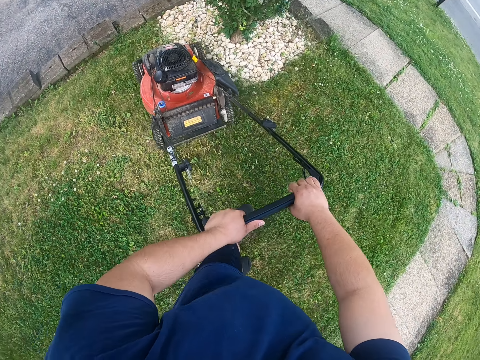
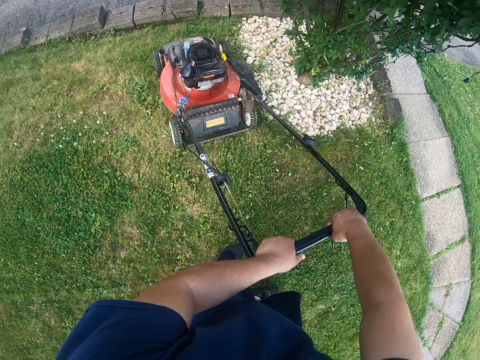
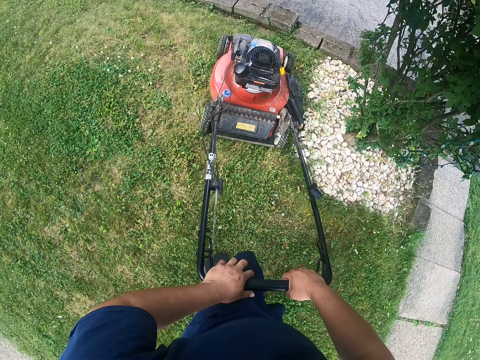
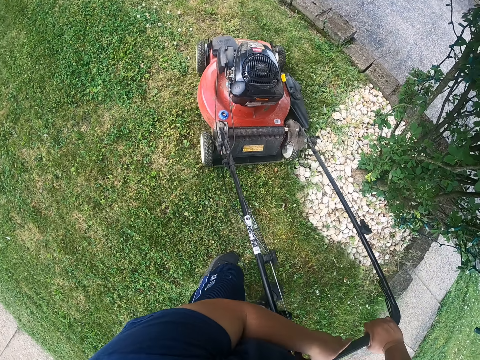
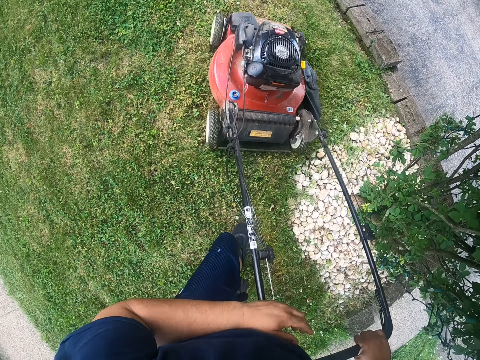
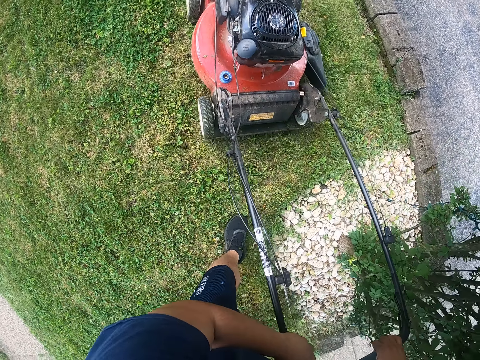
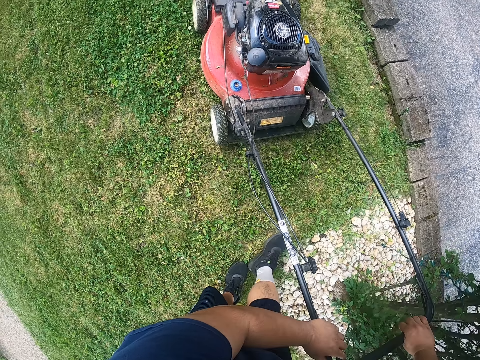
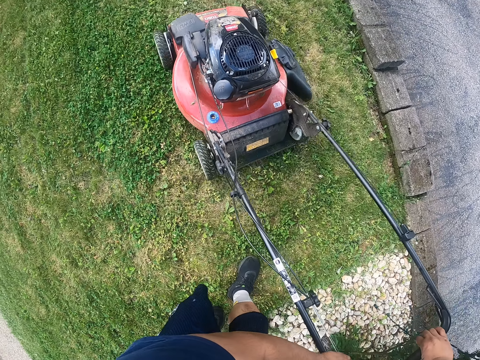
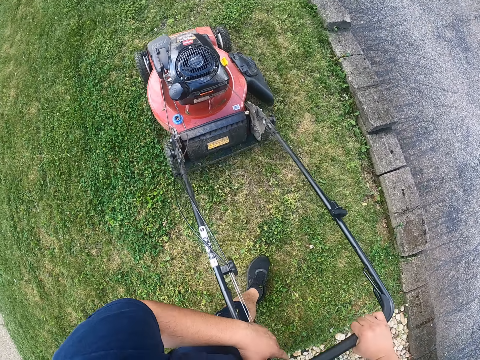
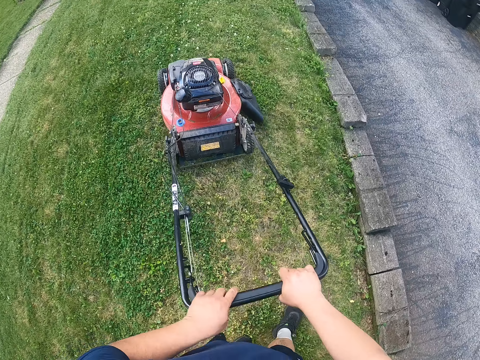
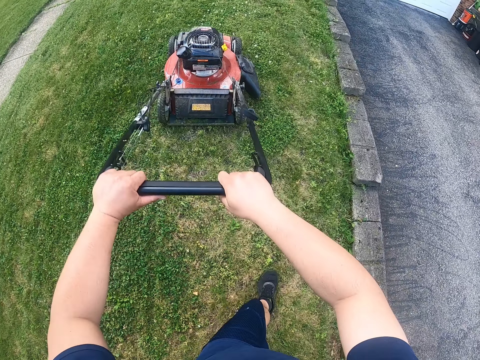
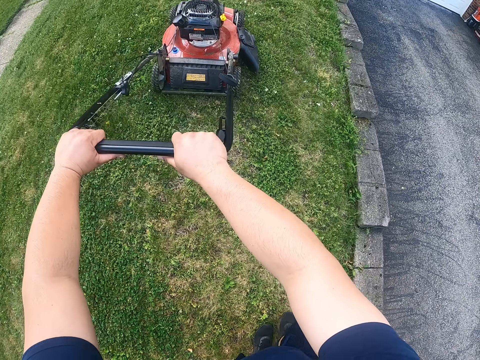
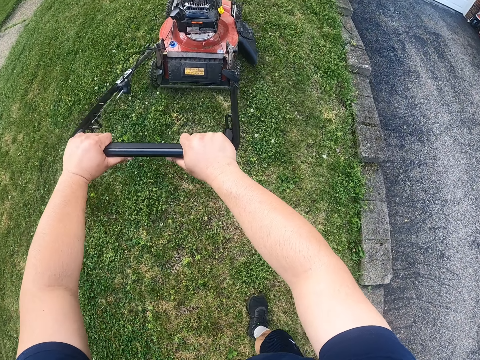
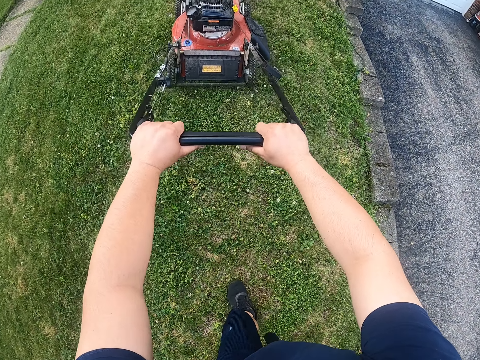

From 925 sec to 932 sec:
The camera wearer turns the lawn mower. They cut the grasses with the lawn mower.

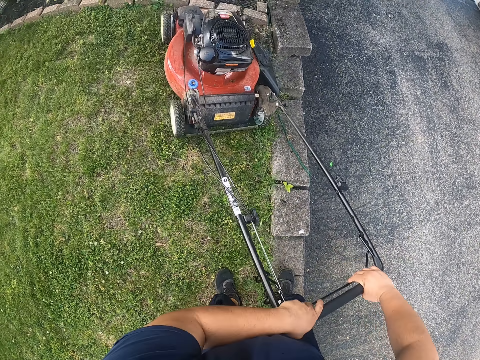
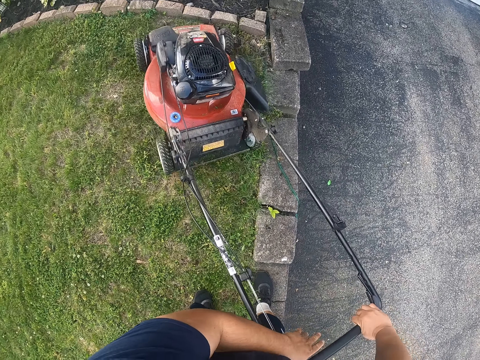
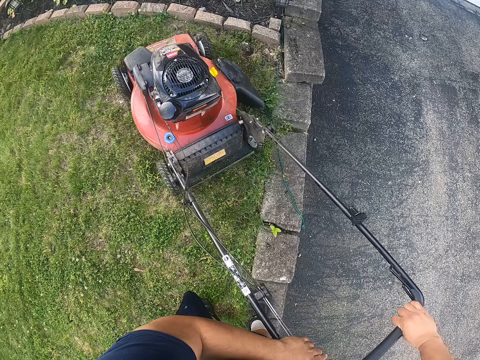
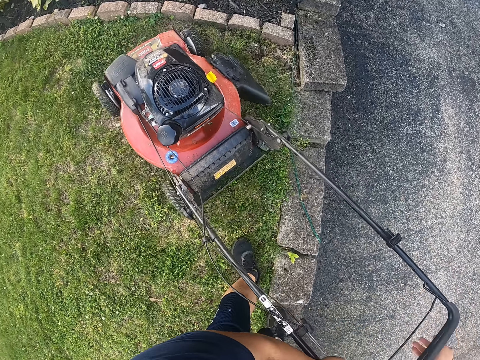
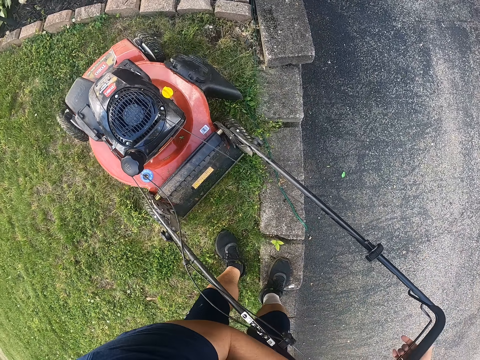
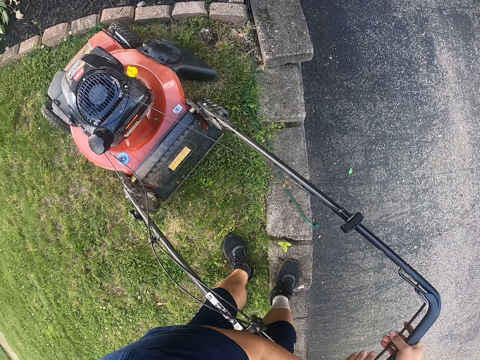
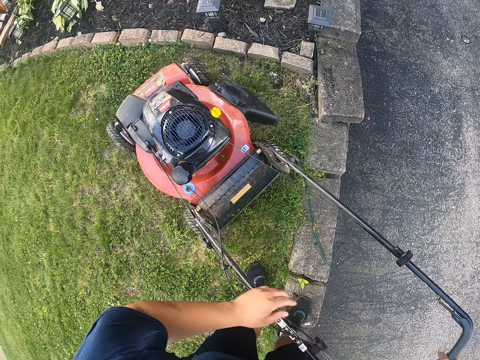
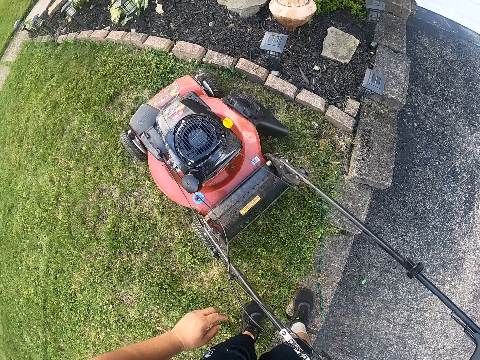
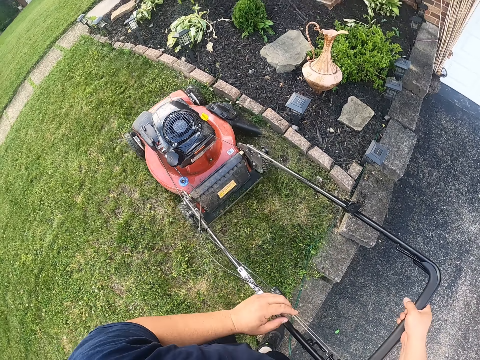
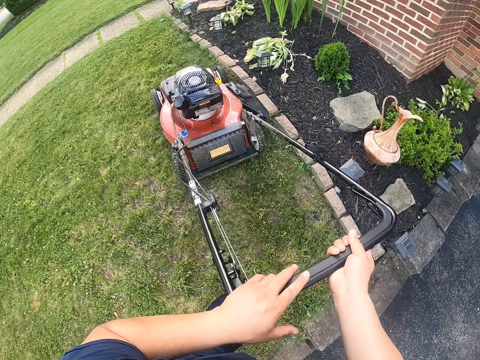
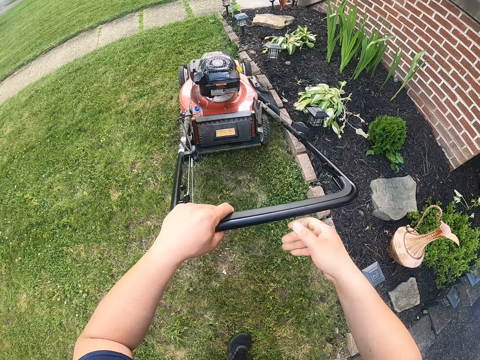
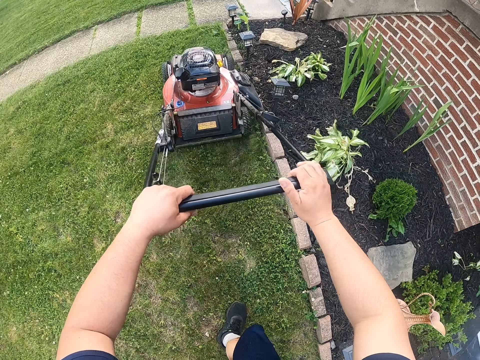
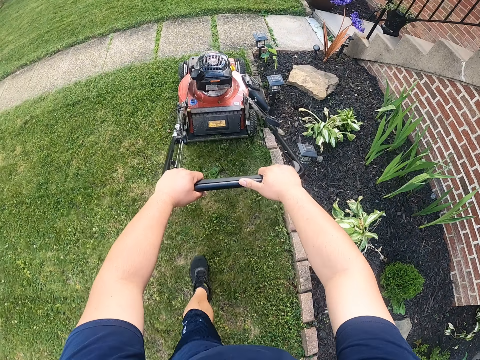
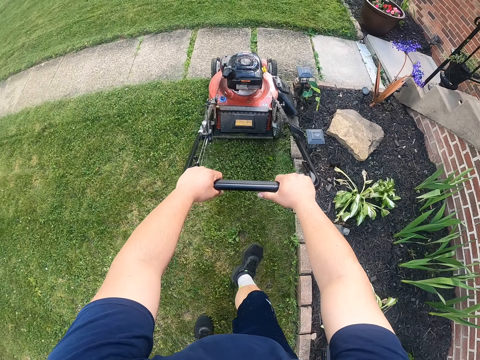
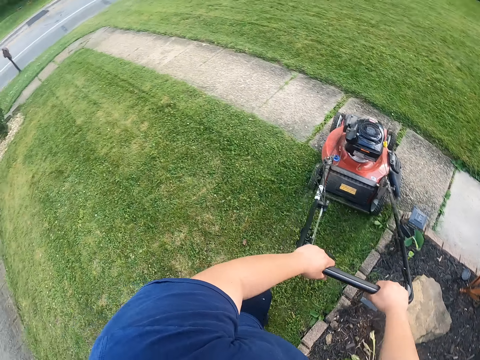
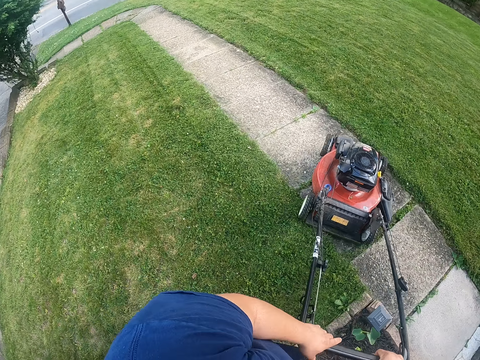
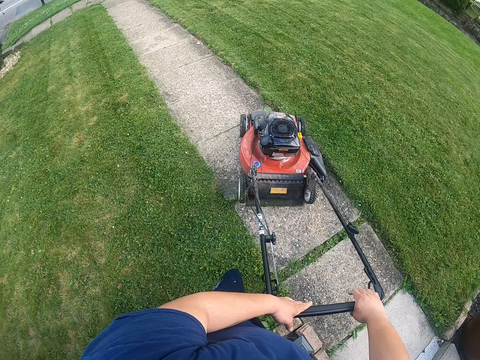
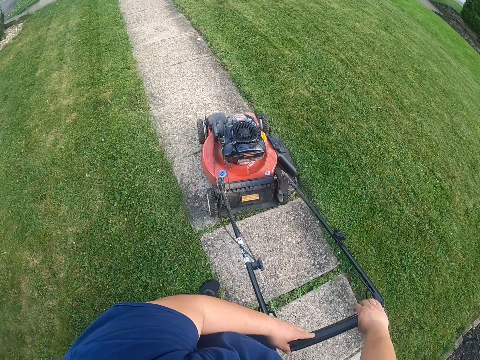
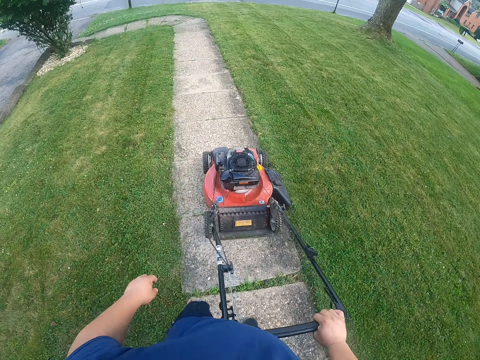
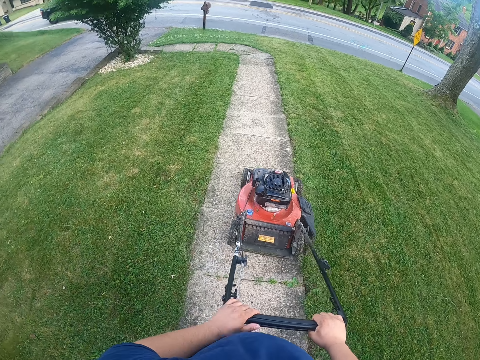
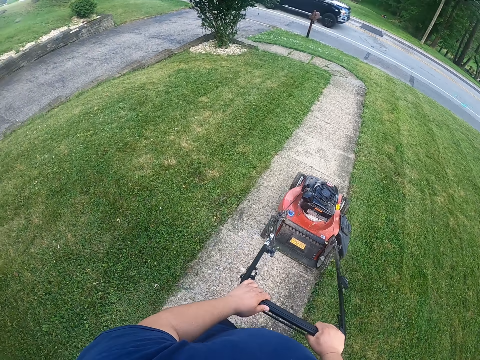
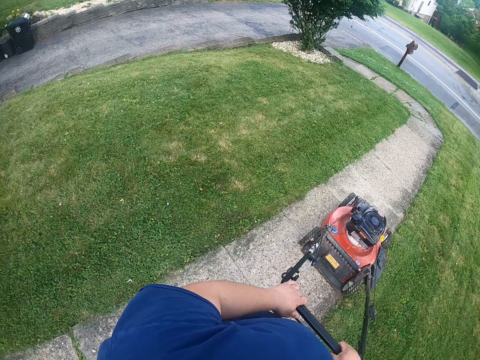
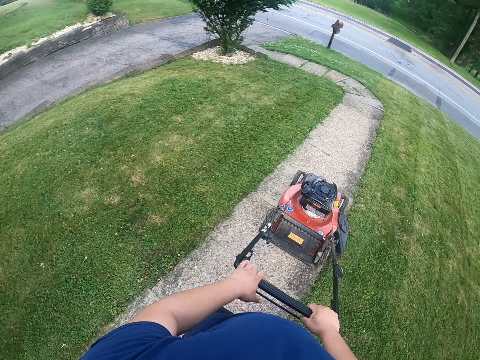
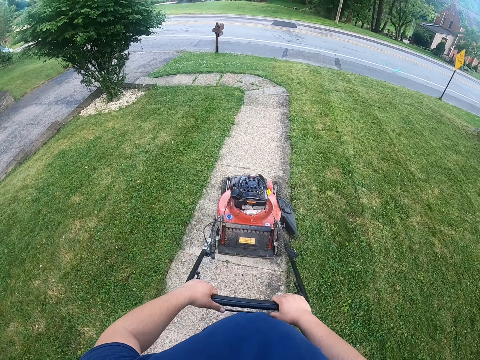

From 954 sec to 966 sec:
The camera wearer stops the lawn mower. They cut the grasses with the lawn mower.

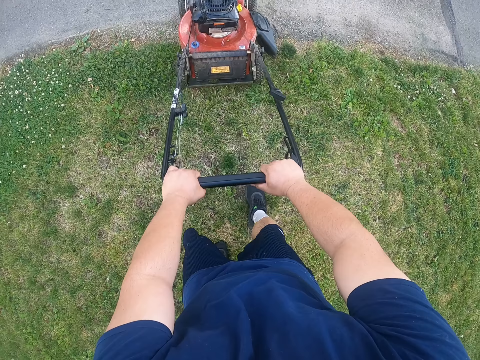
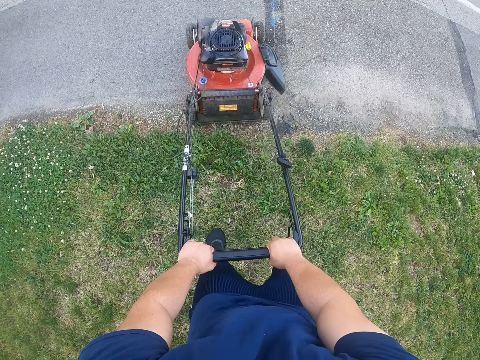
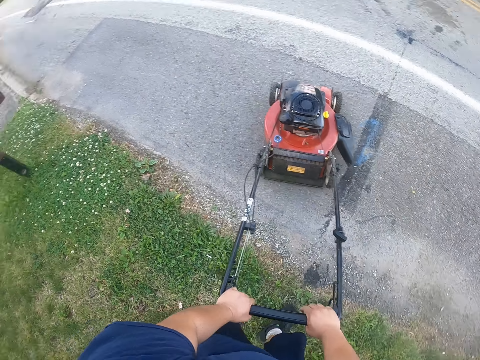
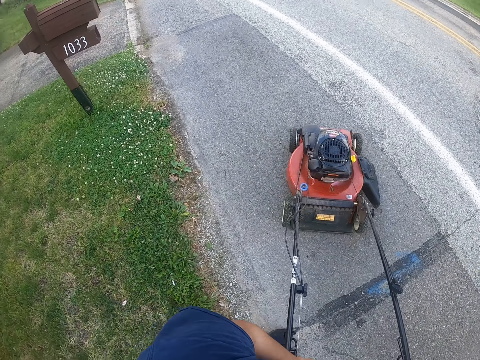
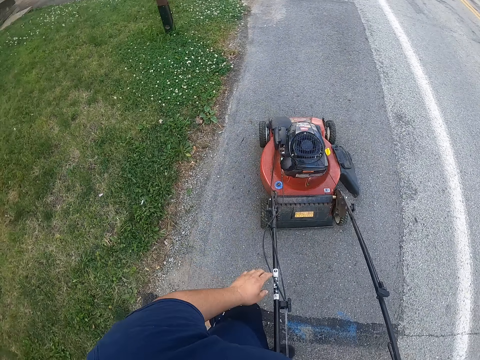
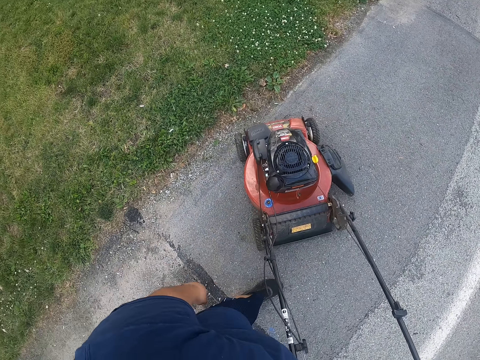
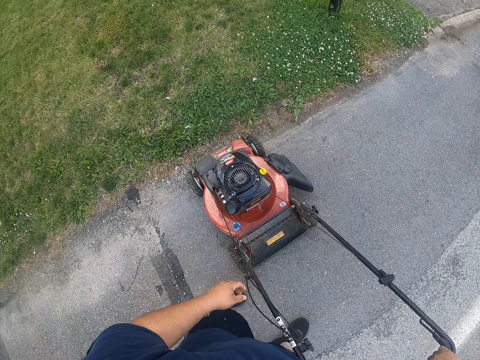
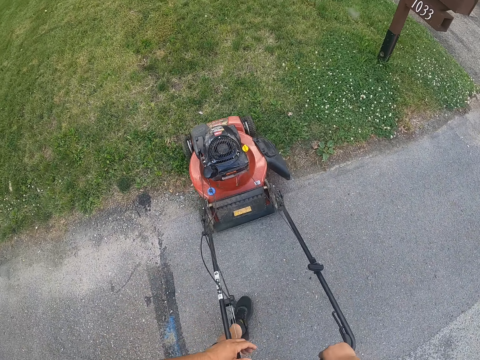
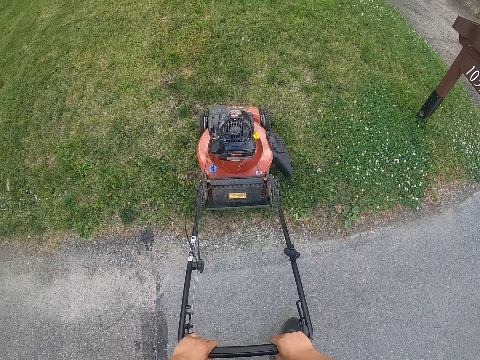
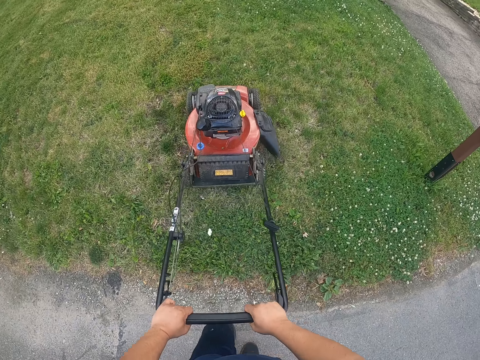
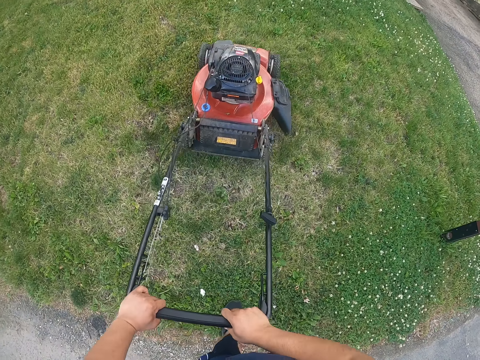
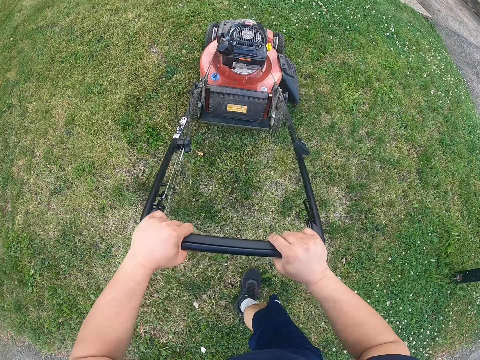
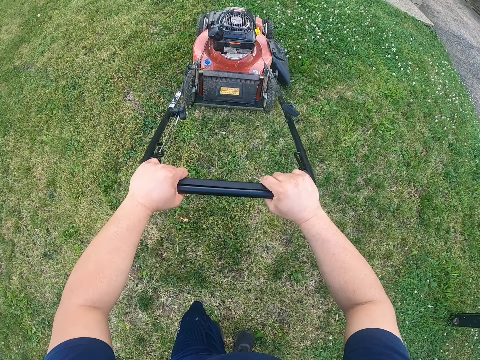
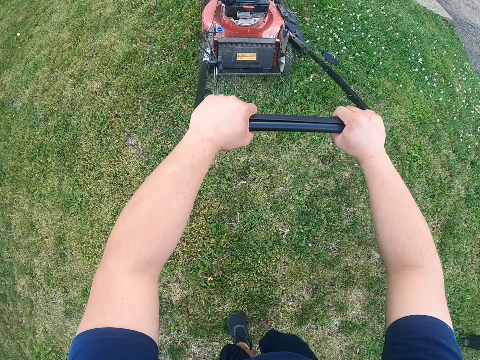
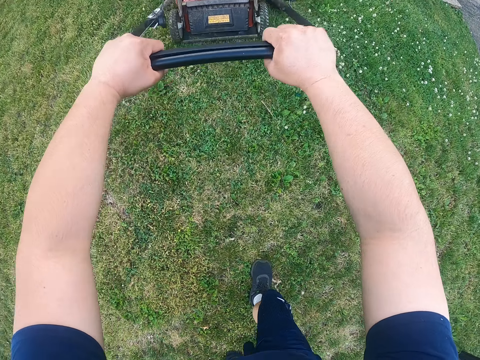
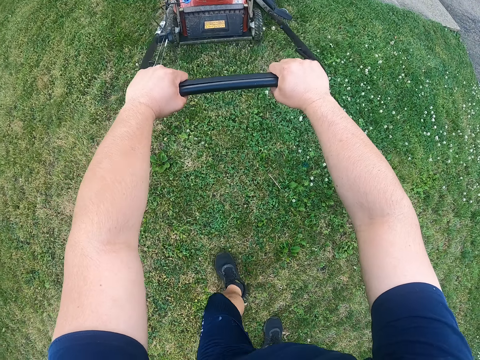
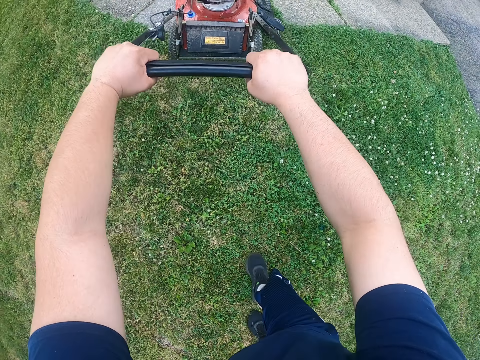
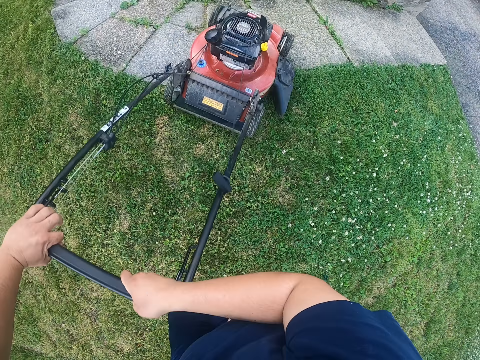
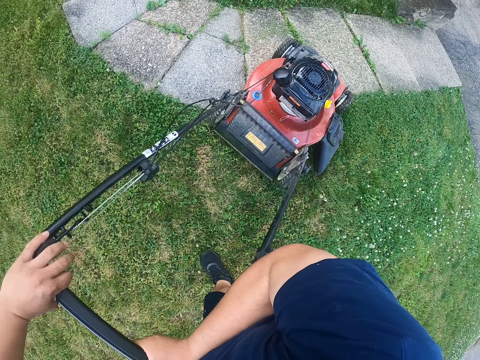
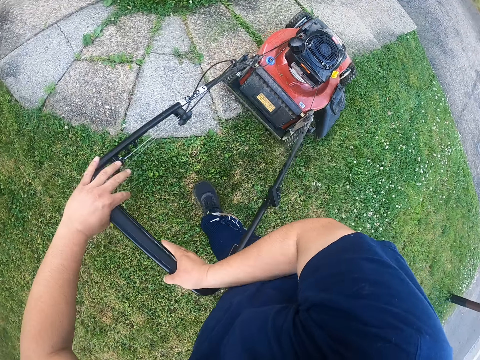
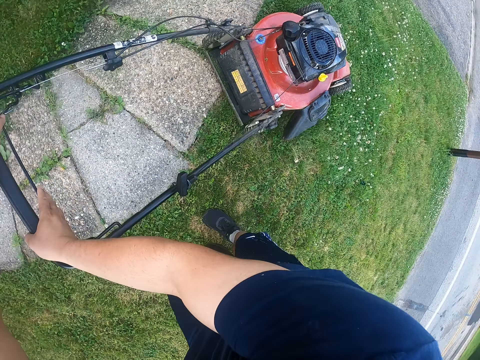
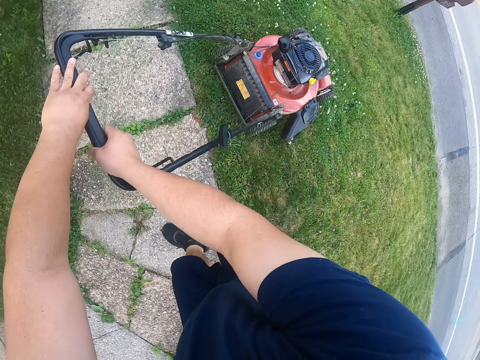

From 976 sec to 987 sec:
The camera wearer turns the lawn mower on the road. They cut the grasses with the lawn mower.
